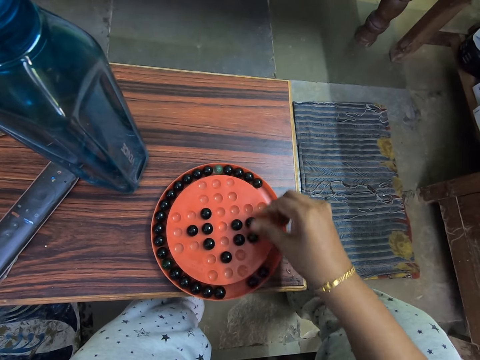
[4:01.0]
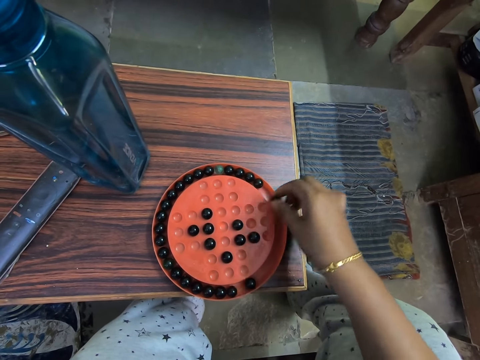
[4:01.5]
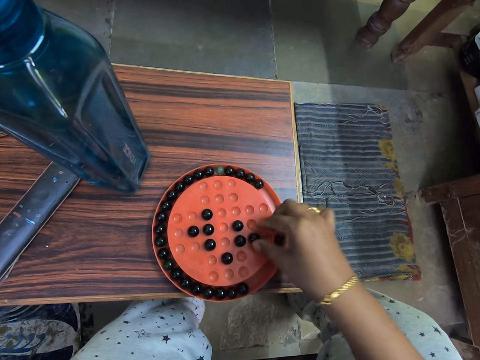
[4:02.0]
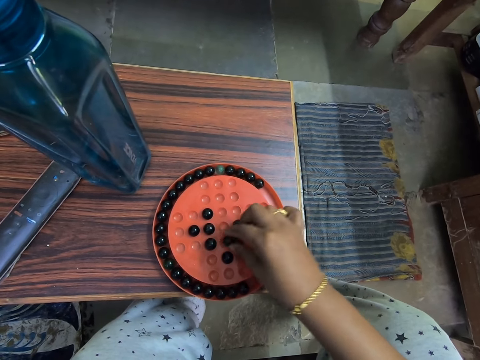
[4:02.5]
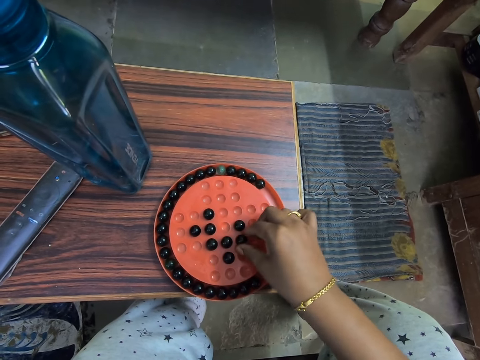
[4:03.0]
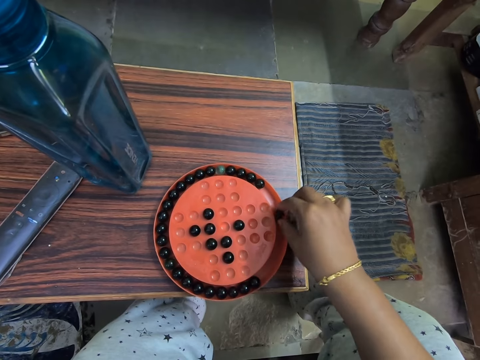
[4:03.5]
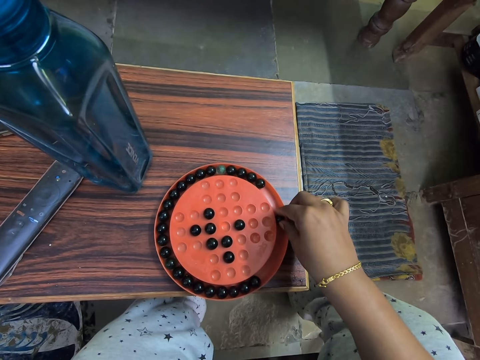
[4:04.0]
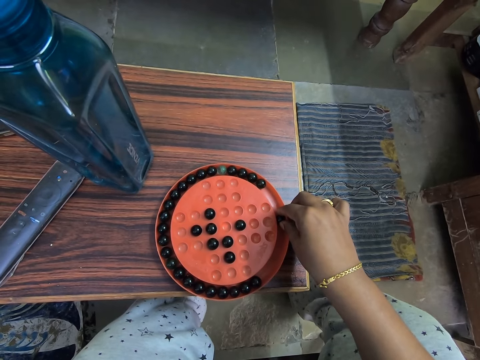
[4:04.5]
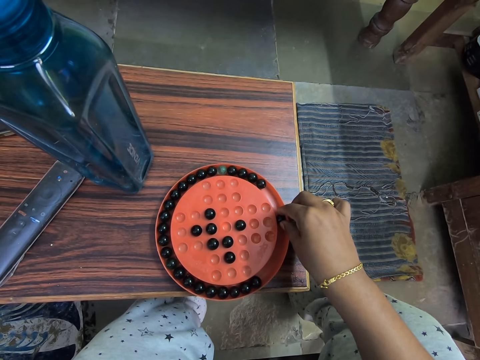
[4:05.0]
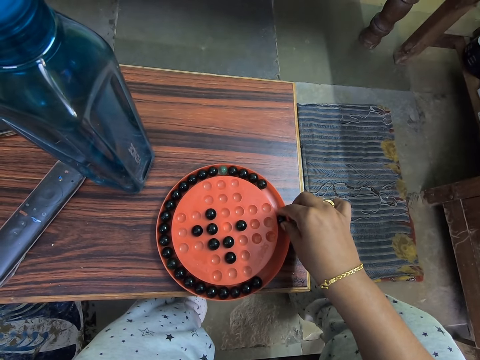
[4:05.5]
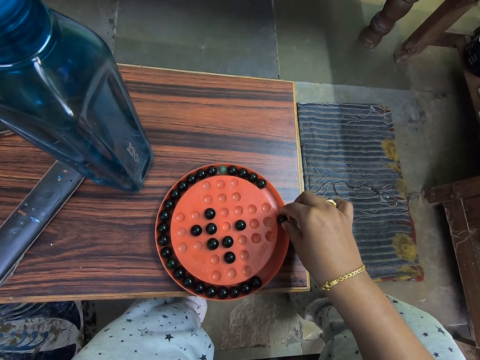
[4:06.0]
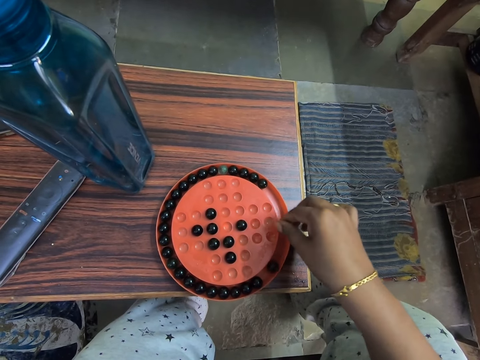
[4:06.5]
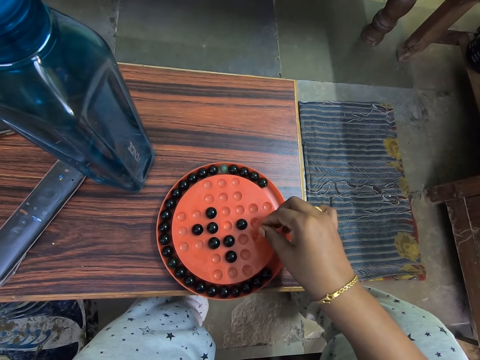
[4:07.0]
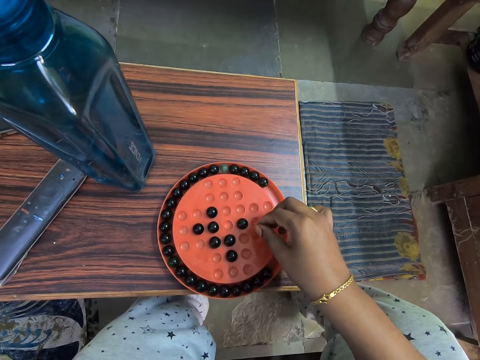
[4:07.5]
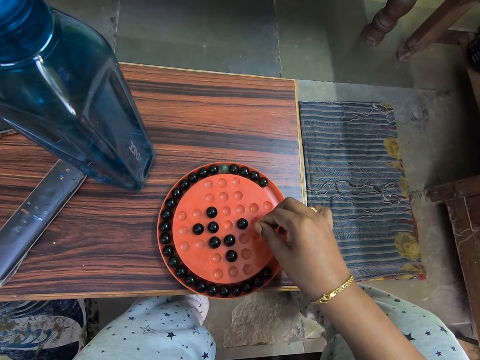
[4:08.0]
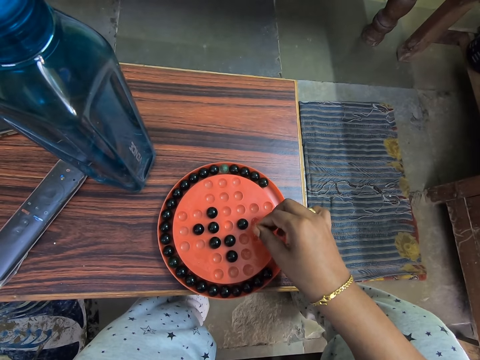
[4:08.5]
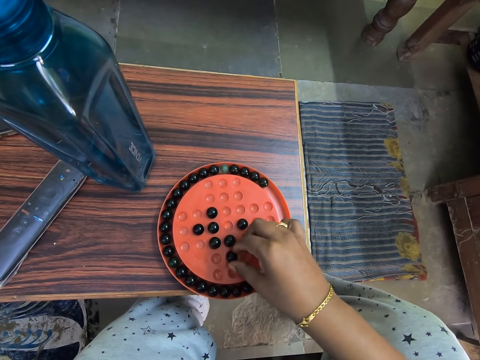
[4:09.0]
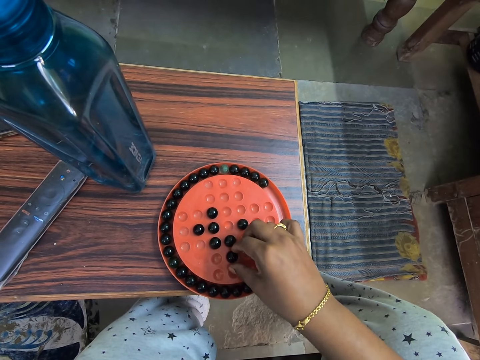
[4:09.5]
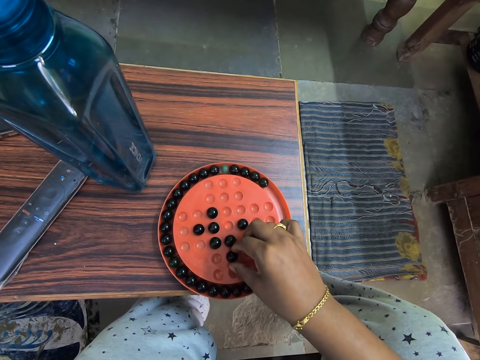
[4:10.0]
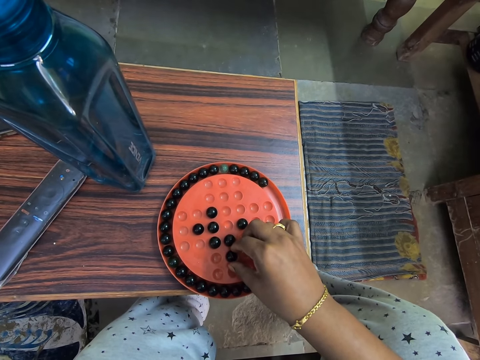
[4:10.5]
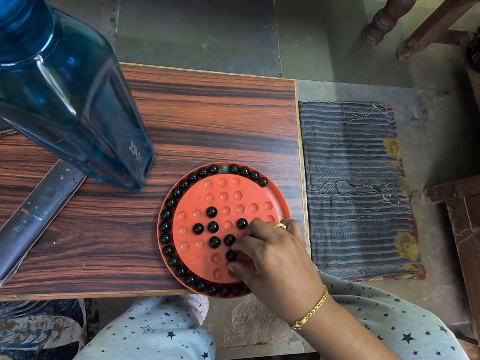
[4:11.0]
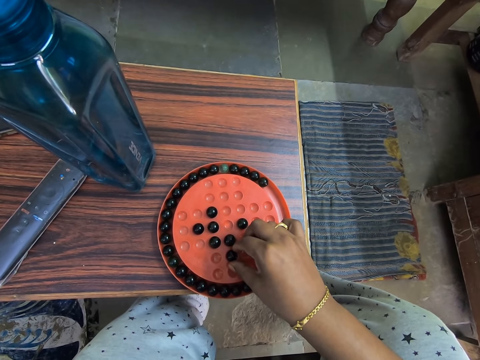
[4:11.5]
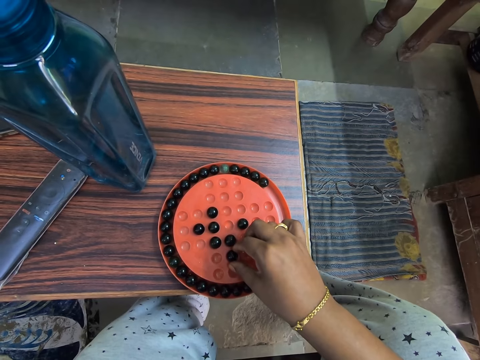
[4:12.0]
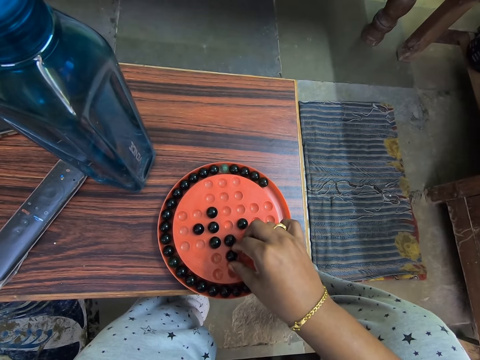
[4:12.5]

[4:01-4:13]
The camera wearer looks at the marble solitaire game on the table.

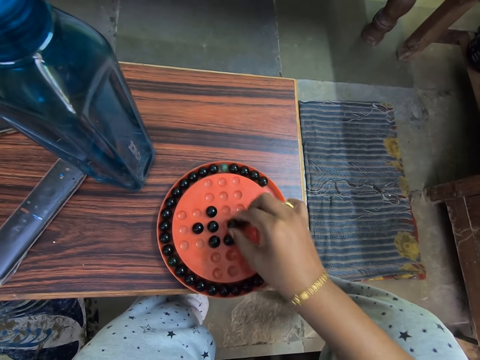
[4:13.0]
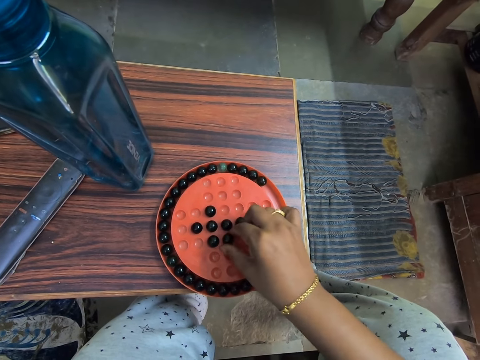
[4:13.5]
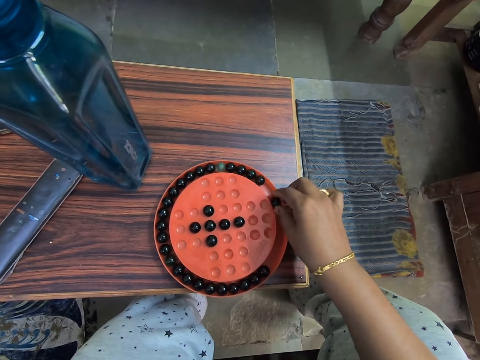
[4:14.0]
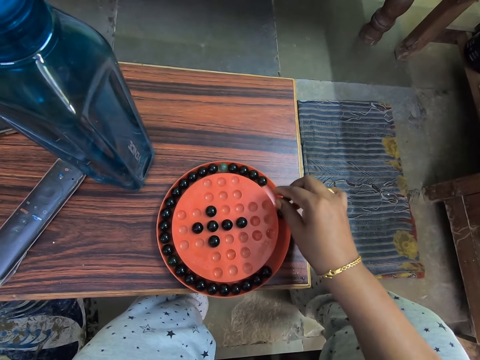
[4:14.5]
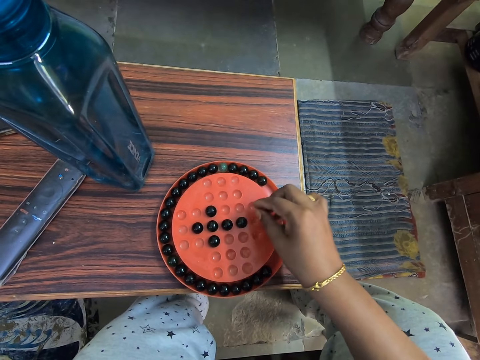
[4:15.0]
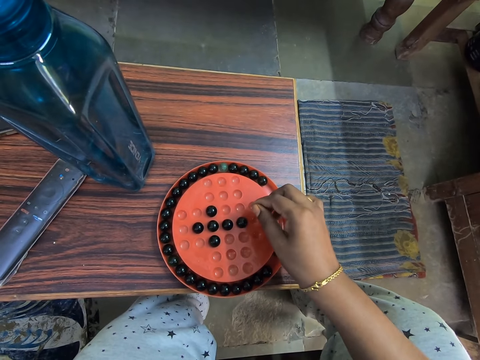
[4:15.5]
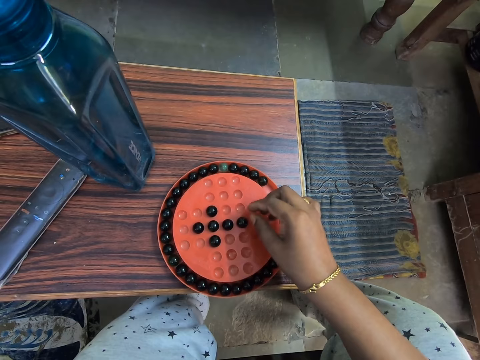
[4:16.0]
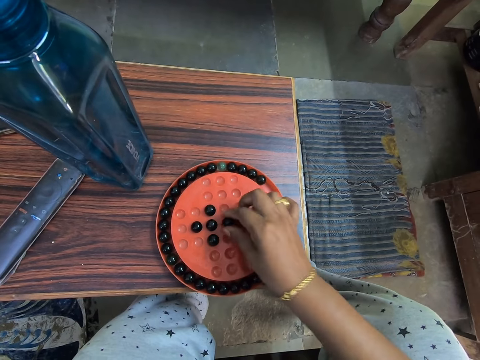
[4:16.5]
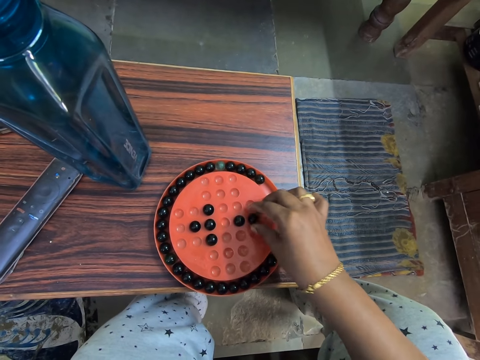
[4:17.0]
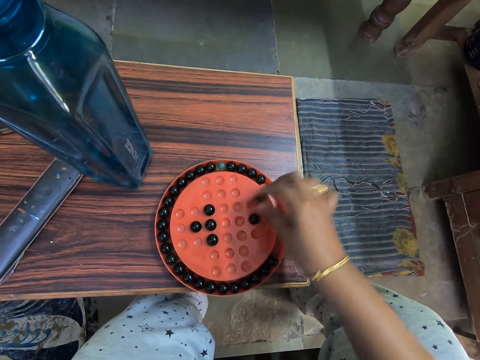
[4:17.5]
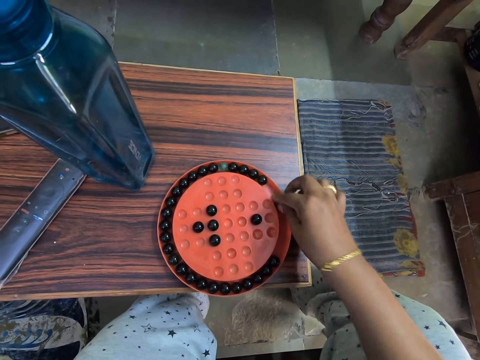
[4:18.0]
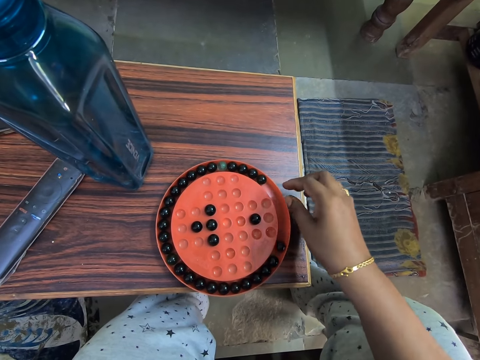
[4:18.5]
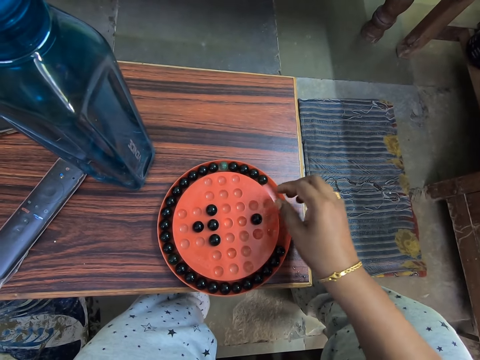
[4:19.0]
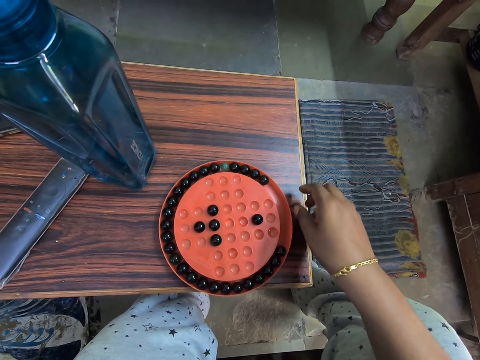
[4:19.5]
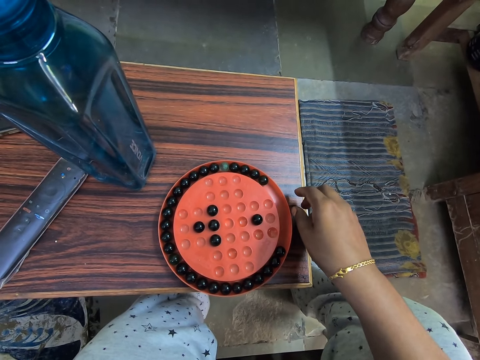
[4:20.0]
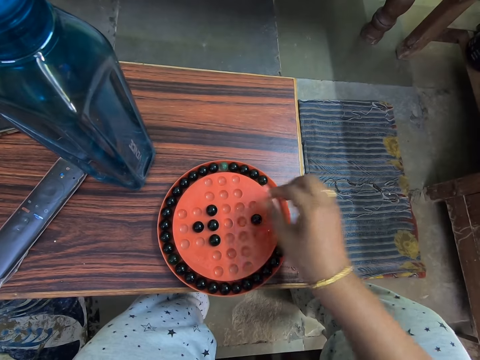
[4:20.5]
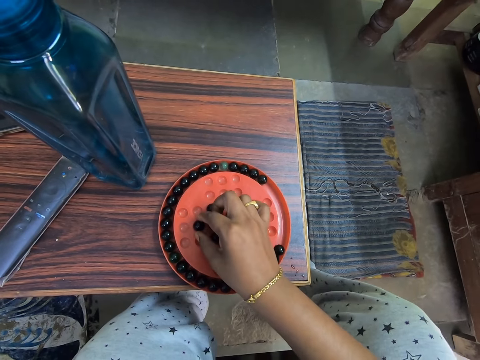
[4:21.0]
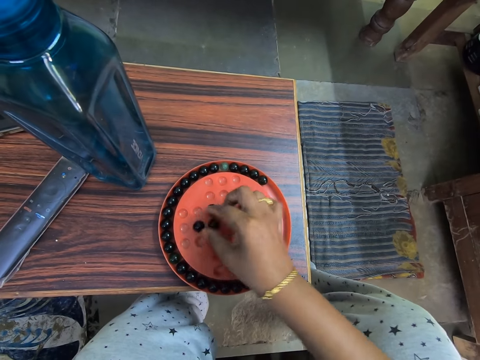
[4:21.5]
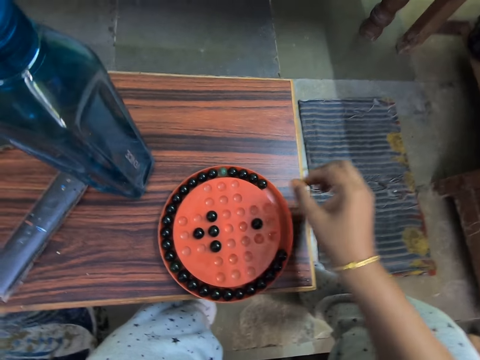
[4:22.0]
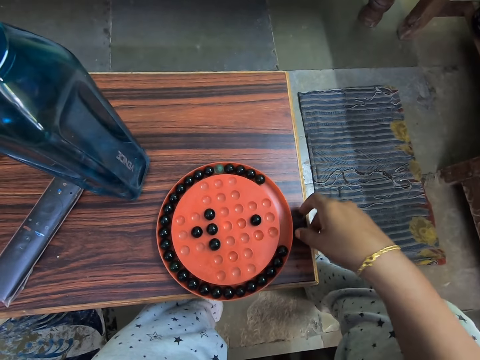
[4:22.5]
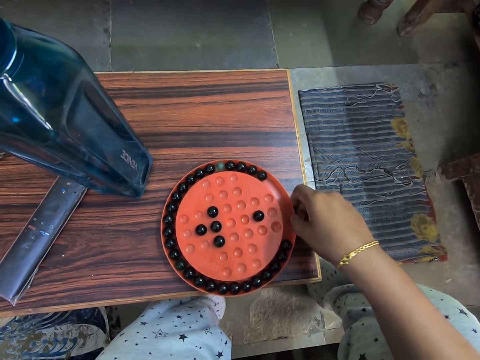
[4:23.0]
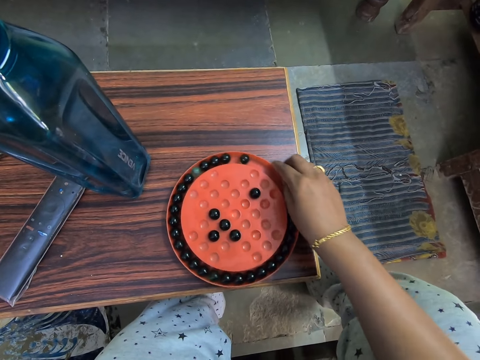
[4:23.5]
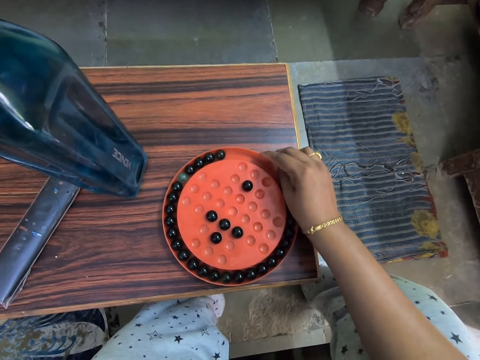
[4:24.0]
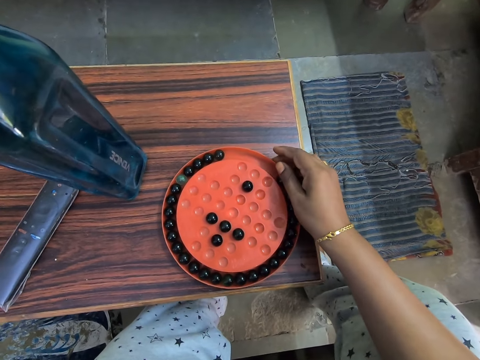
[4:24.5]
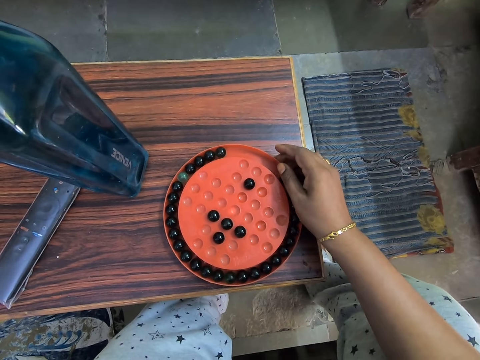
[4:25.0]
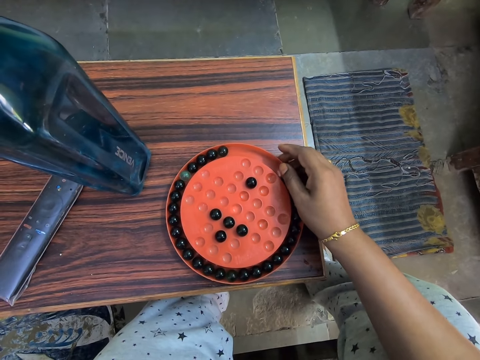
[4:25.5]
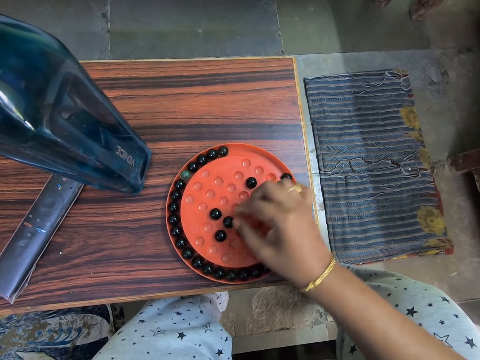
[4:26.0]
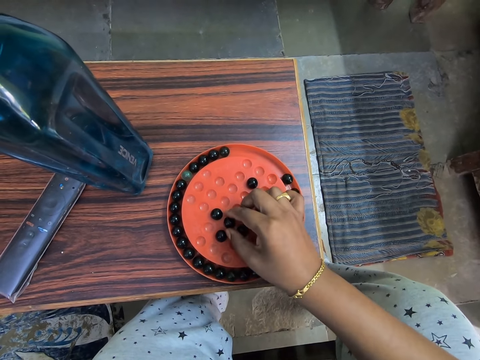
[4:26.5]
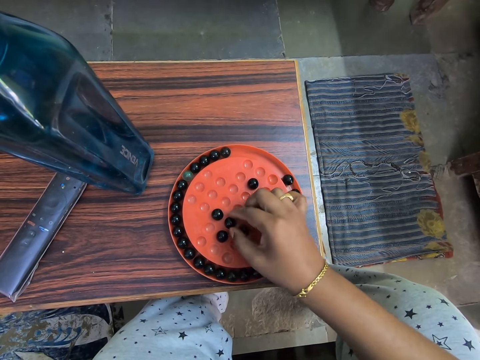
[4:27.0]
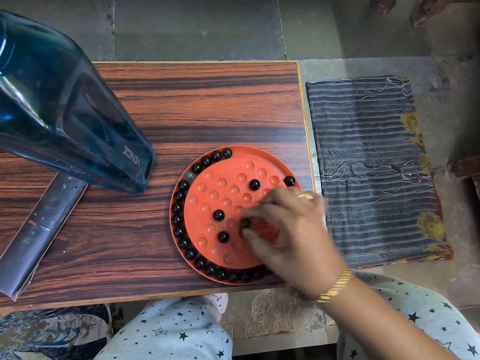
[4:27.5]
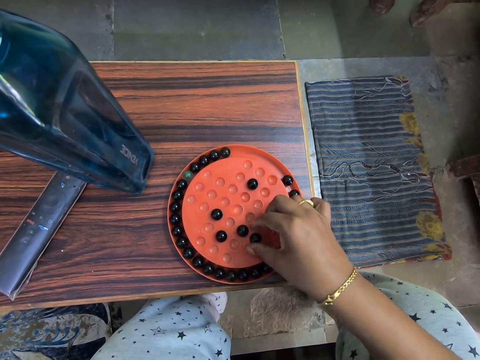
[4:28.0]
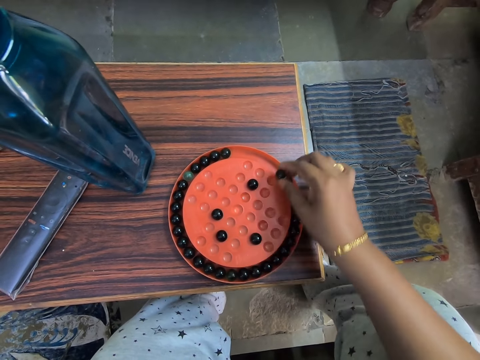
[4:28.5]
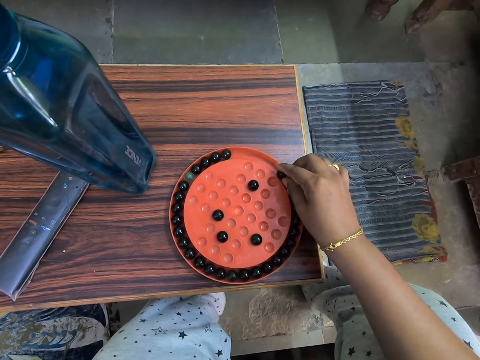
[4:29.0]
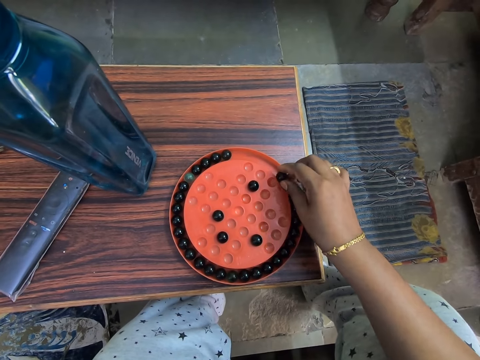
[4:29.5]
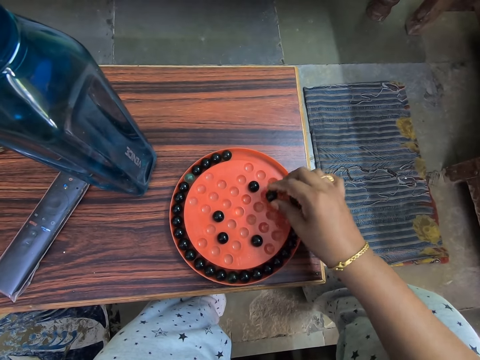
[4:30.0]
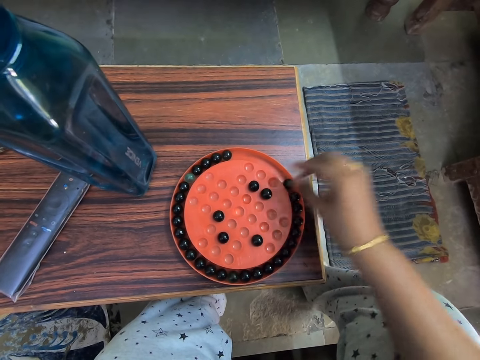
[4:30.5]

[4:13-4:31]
The camera wearer plays the marble solitaire game. They look at the marble solitaire game on the table. They play the marble solitaire game. They look at the marble solitaire game on the table. They play the marble solitaire game. They turn the marble solitaire game on the table. They look at the marble solitaire game on the table. They play the marble solitaire game.
